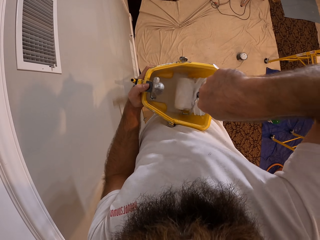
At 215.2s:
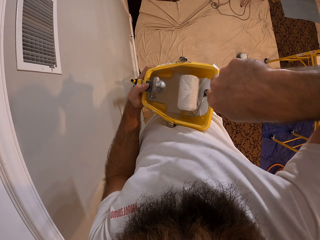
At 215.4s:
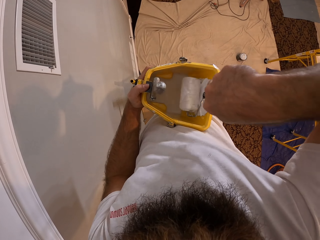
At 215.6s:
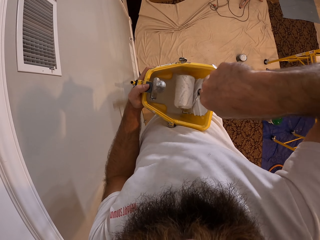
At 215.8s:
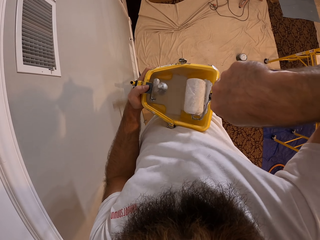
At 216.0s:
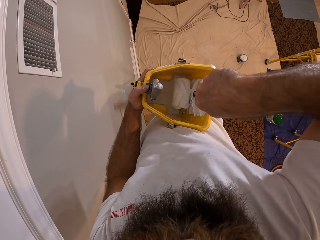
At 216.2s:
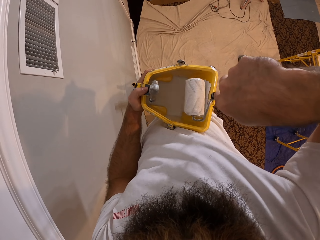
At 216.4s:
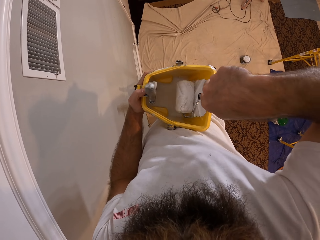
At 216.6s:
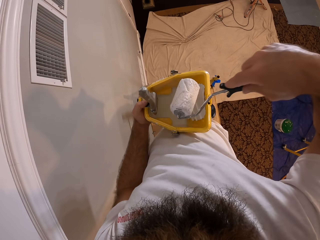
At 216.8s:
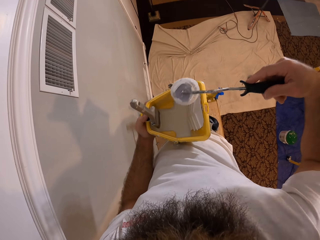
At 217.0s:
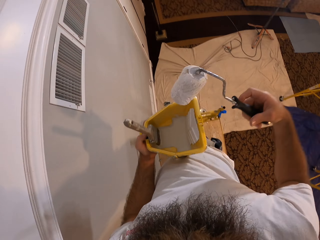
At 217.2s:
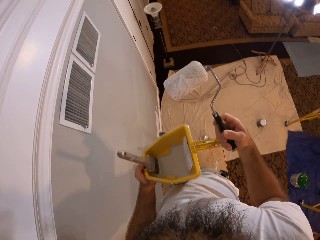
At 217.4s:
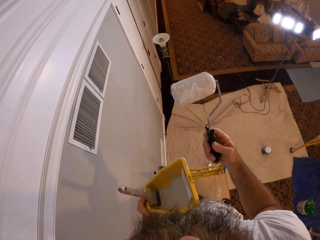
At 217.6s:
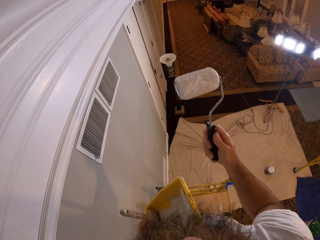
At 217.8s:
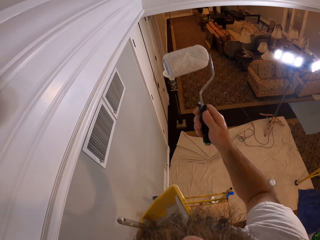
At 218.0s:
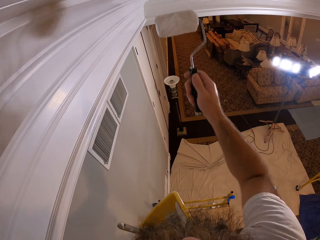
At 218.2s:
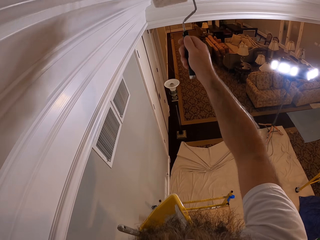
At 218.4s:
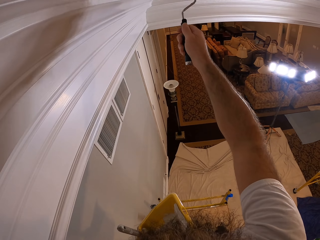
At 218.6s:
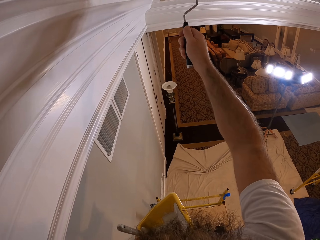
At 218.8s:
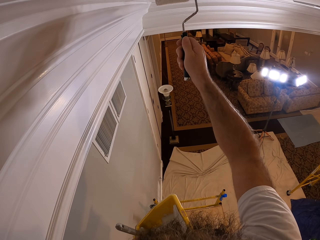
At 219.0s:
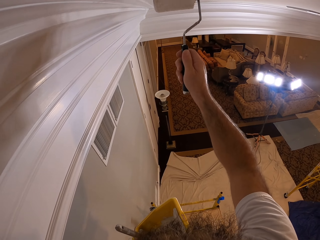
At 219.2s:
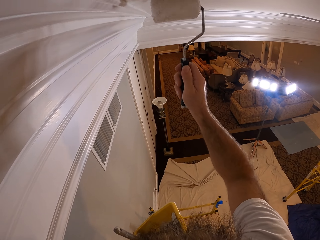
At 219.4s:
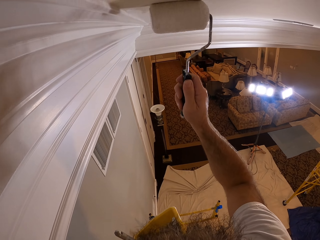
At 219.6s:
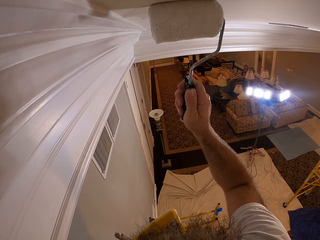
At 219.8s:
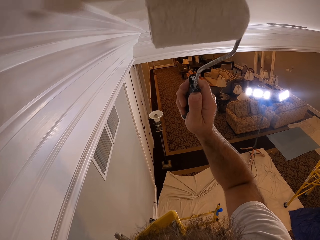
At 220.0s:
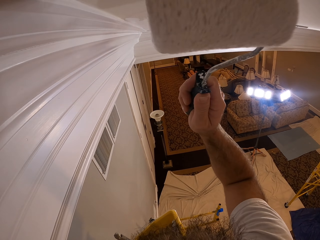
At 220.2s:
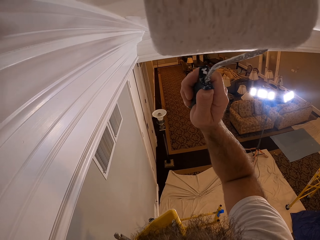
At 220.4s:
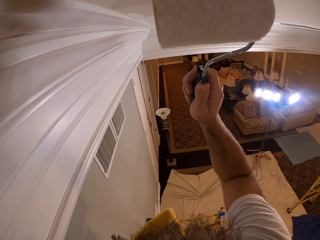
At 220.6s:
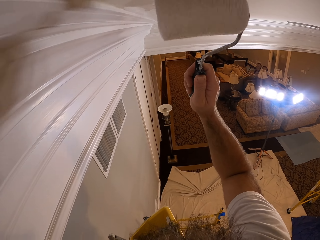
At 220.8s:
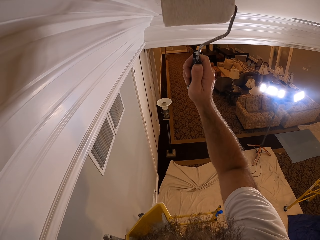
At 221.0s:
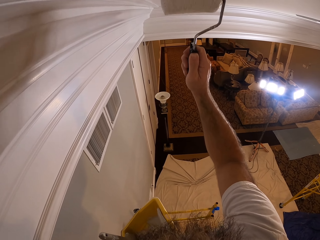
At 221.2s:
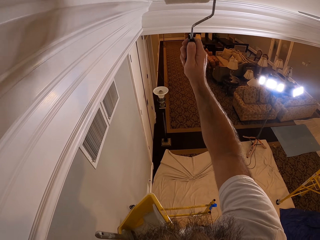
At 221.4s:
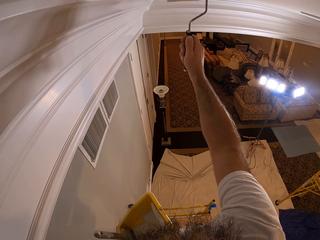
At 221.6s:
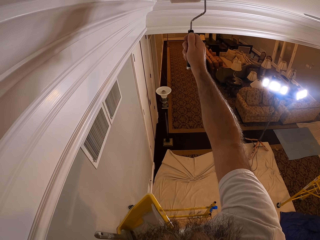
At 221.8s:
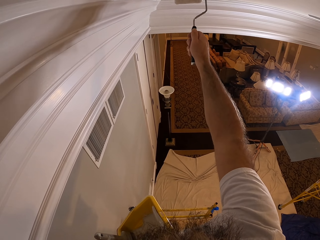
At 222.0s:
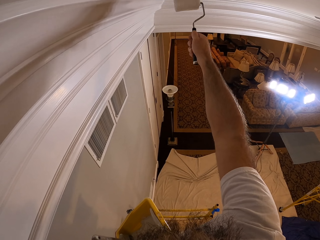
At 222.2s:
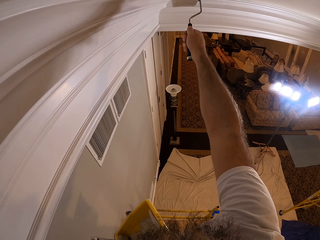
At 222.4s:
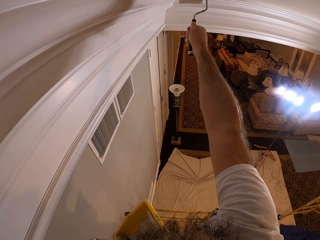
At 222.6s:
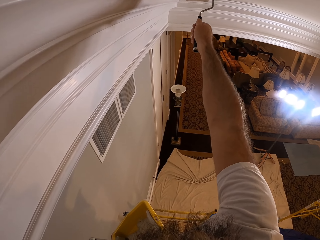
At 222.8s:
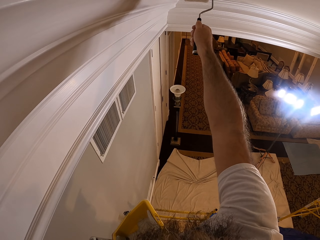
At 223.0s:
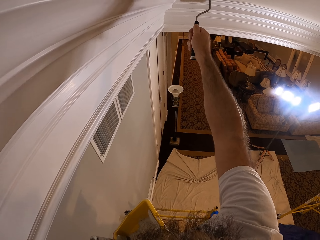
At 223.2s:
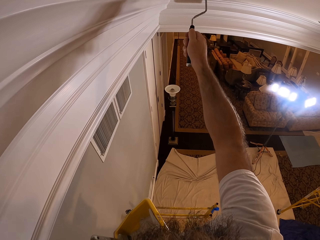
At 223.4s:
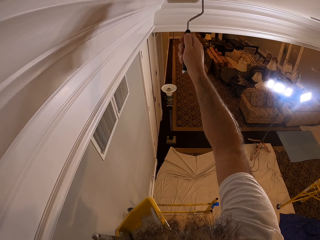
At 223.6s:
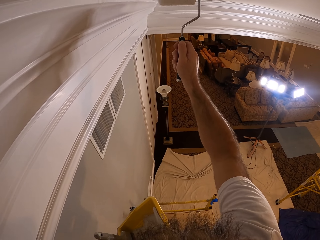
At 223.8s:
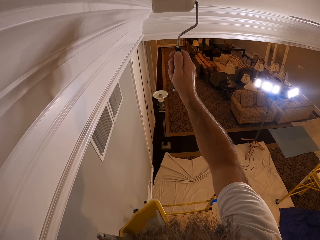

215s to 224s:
The camera wearer dips the paint roller in the paint can. He paints the wall with the paint roller brush in his right hand.

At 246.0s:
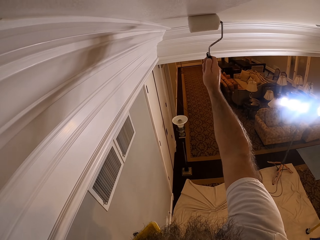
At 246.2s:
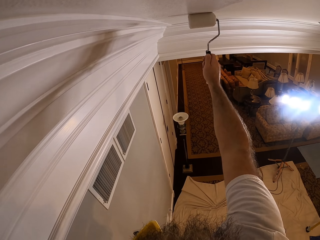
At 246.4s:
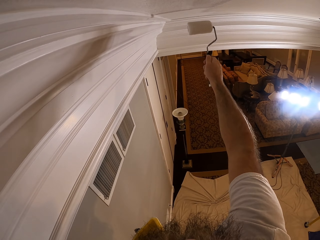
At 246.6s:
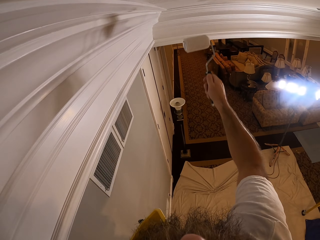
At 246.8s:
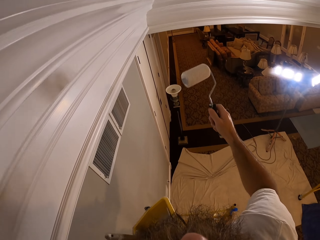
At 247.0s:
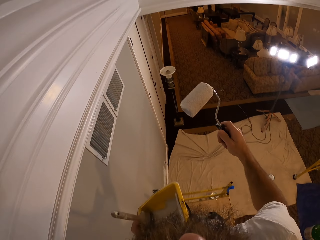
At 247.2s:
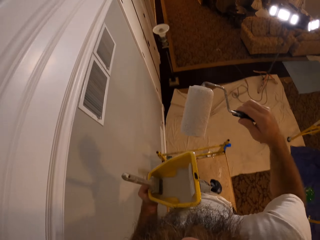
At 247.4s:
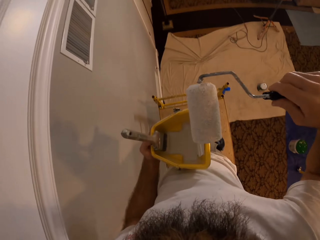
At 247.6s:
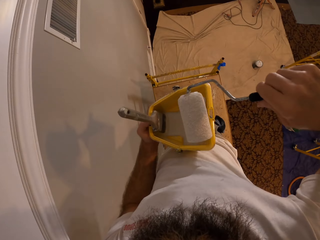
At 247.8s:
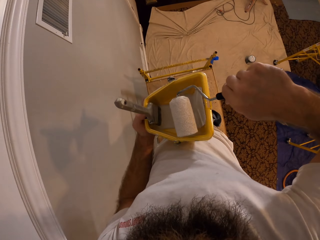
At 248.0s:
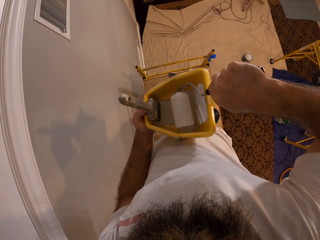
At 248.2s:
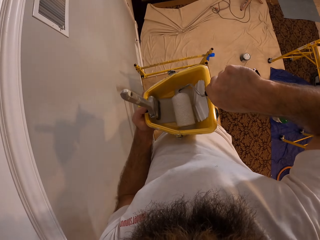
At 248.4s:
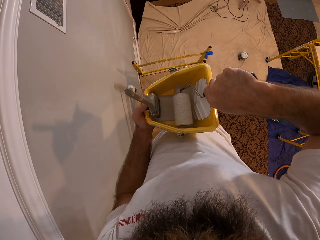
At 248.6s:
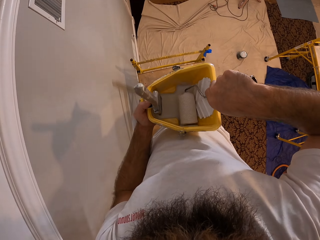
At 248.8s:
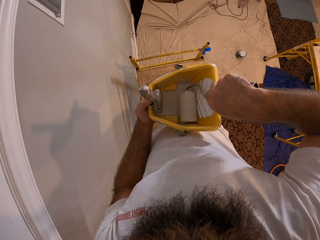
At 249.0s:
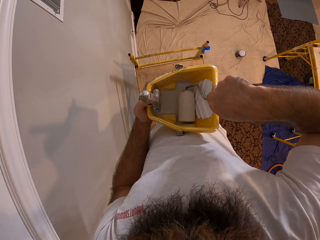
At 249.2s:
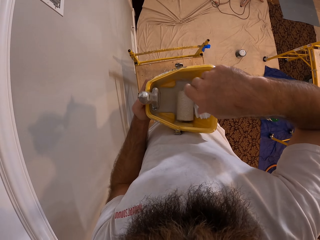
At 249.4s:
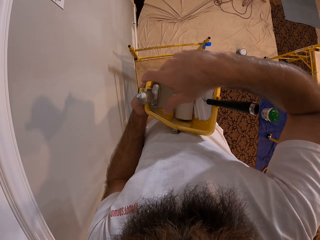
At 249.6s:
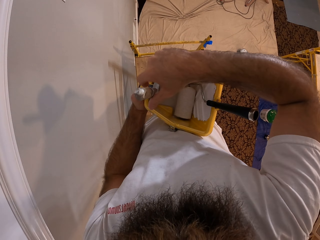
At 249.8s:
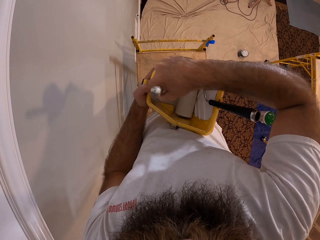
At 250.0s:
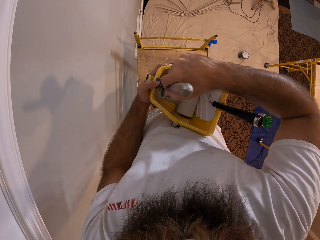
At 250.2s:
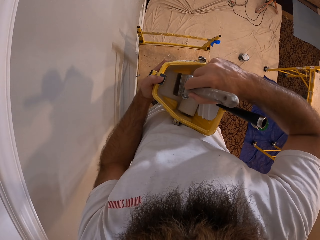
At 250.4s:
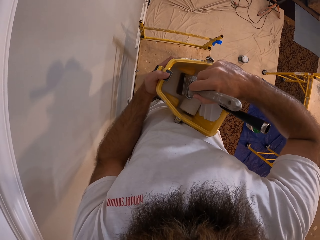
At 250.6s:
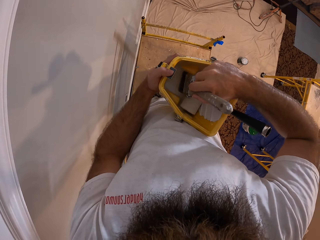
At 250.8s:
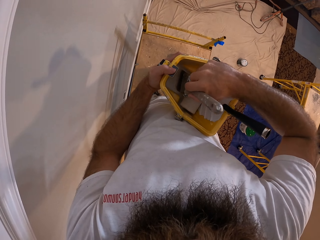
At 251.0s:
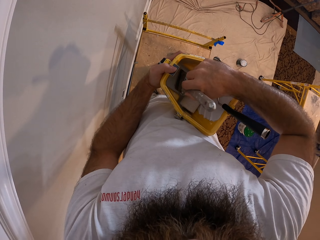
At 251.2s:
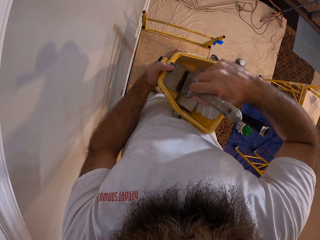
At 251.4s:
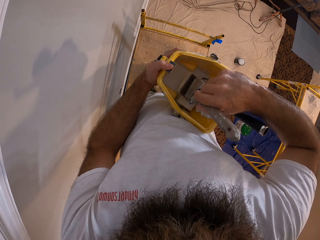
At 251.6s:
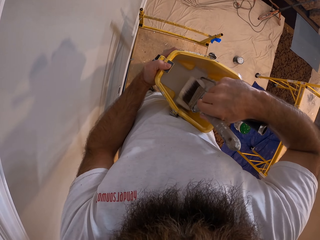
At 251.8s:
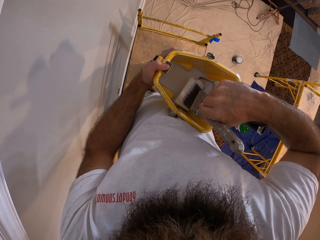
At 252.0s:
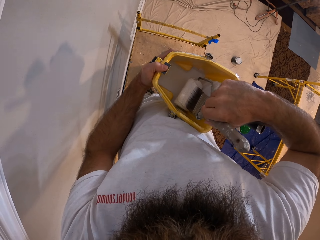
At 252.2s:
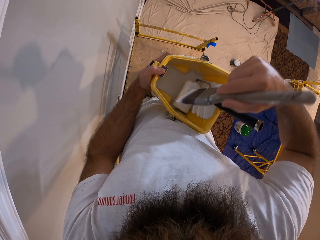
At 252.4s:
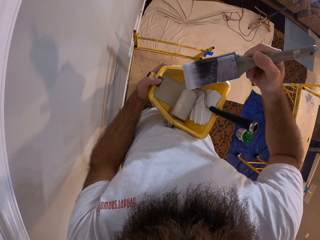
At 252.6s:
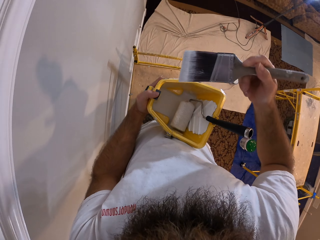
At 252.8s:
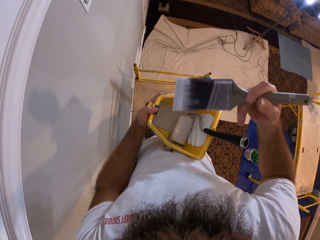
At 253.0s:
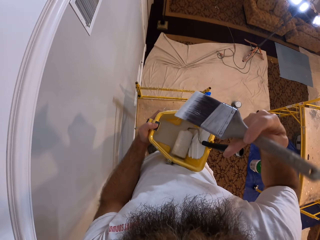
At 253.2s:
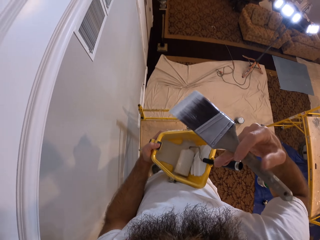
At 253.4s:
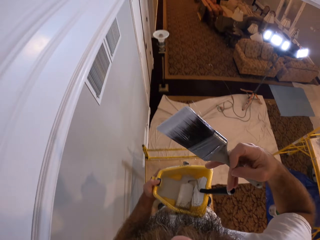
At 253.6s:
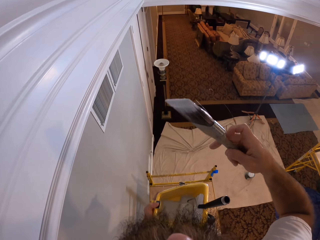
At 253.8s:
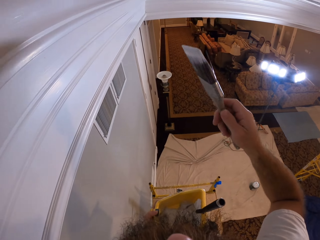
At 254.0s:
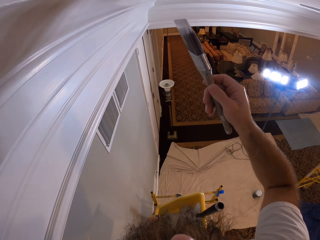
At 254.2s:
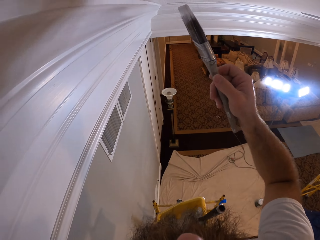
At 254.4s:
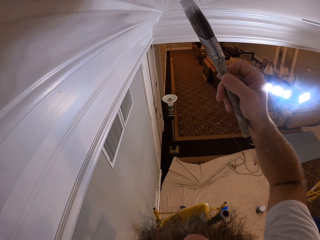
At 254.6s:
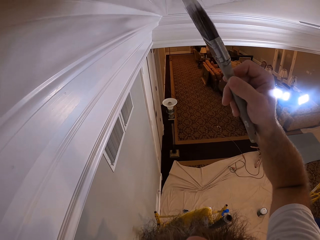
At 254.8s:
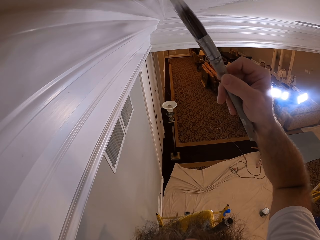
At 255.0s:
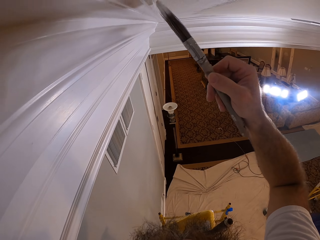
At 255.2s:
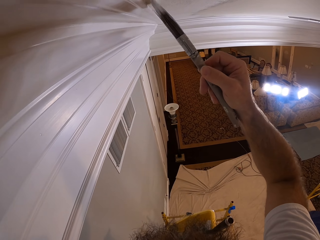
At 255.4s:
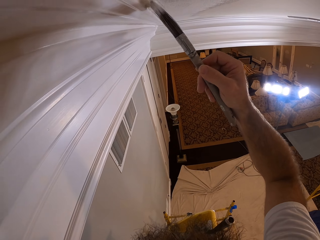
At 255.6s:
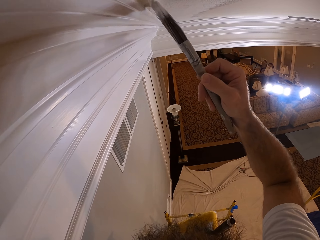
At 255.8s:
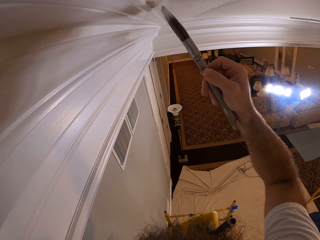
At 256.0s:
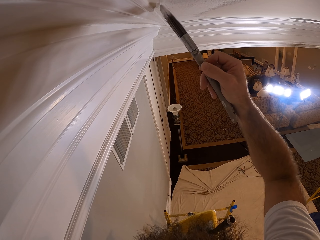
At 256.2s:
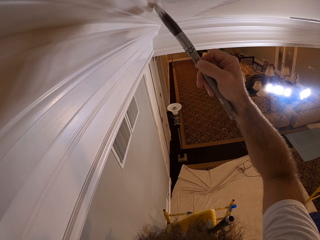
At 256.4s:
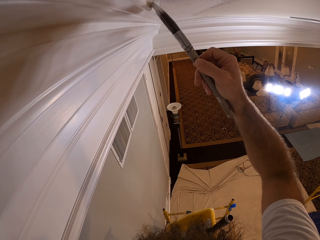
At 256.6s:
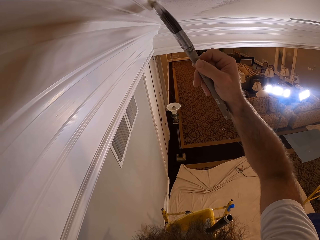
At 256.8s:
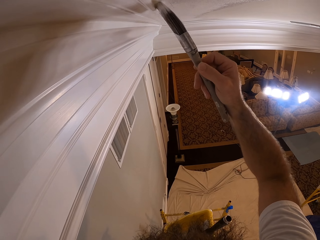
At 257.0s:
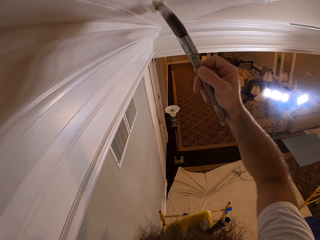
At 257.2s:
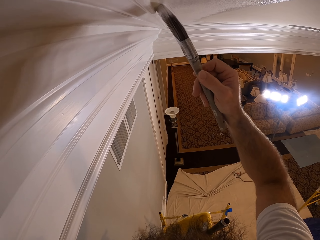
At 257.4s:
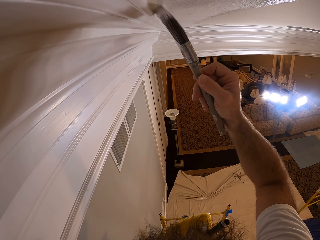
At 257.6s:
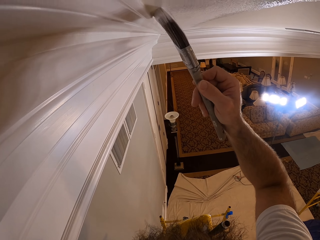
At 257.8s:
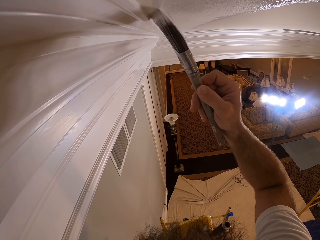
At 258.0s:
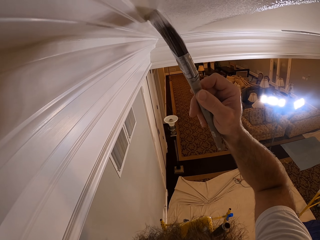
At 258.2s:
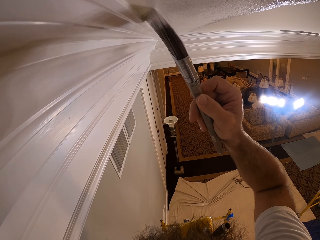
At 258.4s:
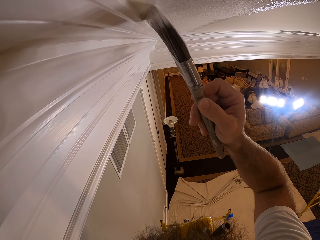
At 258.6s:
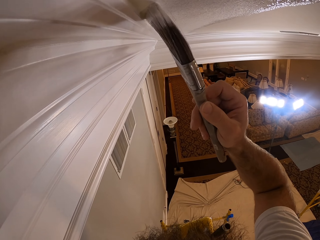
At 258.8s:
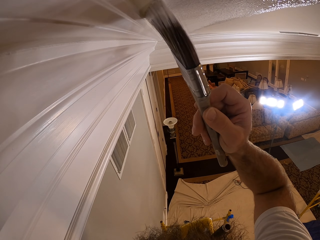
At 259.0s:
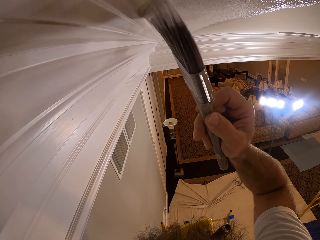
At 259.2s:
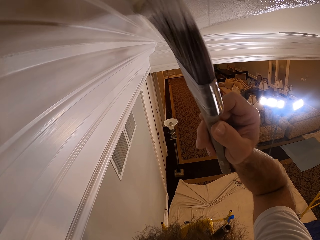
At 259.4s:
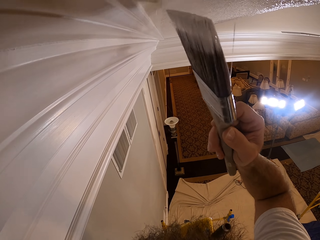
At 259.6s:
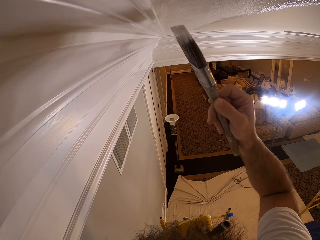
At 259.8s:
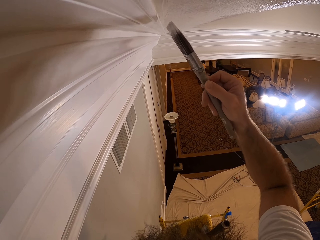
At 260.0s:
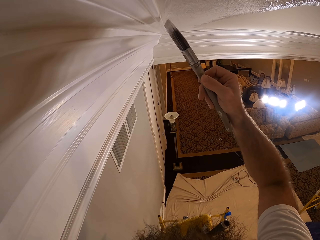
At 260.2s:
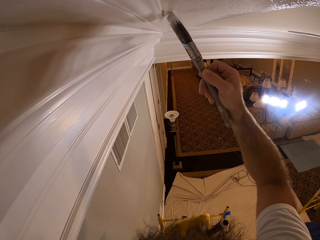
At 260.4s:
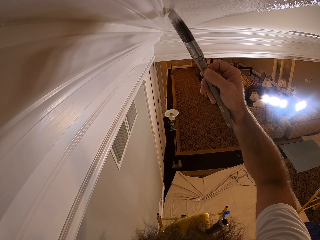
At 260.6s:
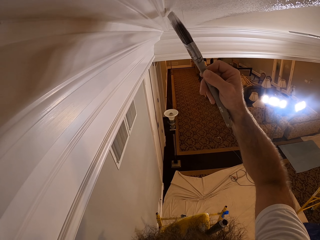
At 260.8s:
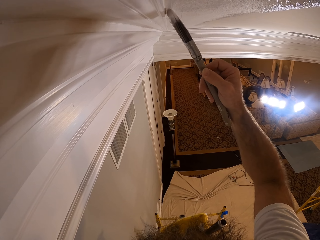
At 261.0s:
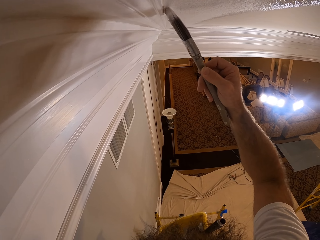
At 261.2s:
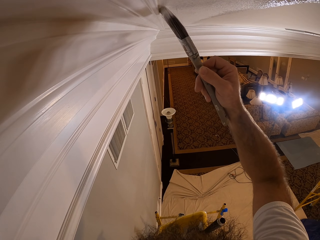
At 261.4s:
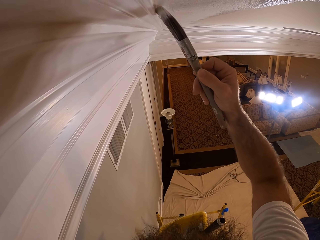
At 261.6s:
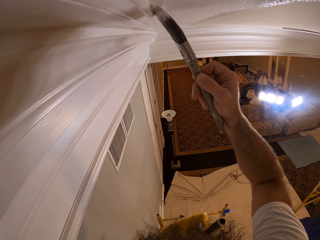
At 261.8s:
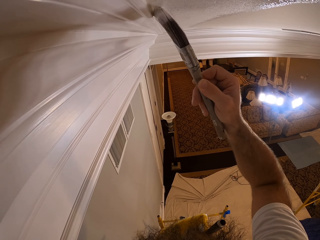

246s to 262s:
The camera wearer puts the paint roller brush into the bucket of paint. He takes the paintbrush in the bucket of paint with his right hand. He dips the paintbrush into the paint in the bucket with his right hand. He wipes excess paint on the roller. He paints the wall with the paintbrush in his right hand.
